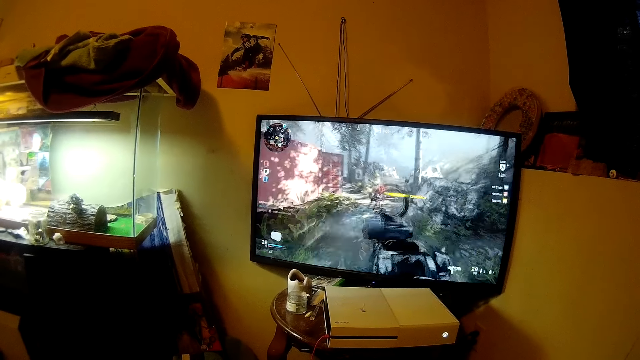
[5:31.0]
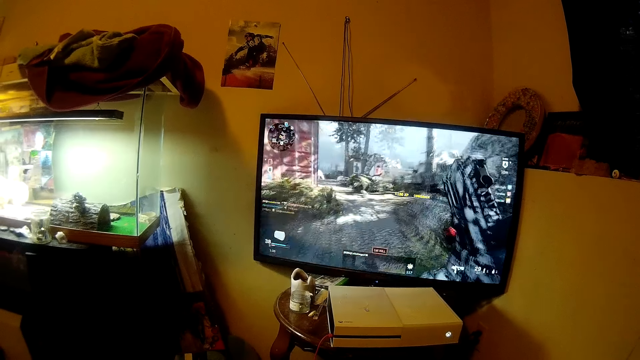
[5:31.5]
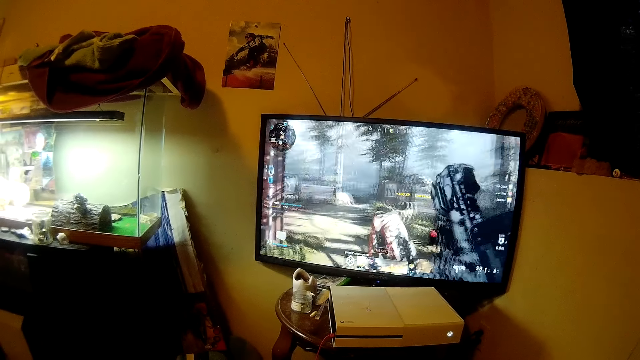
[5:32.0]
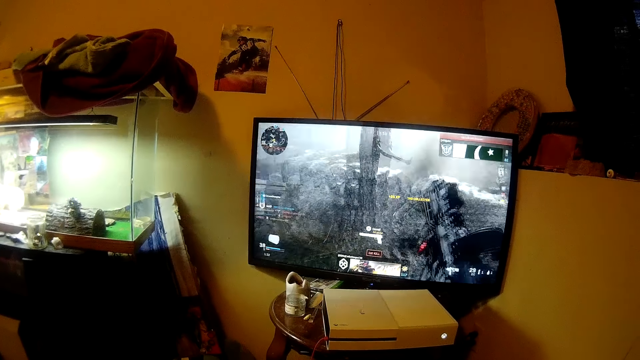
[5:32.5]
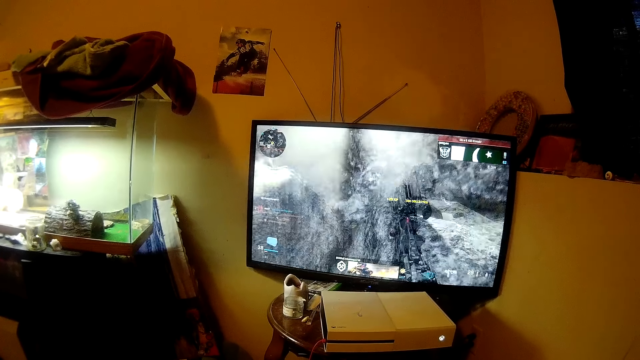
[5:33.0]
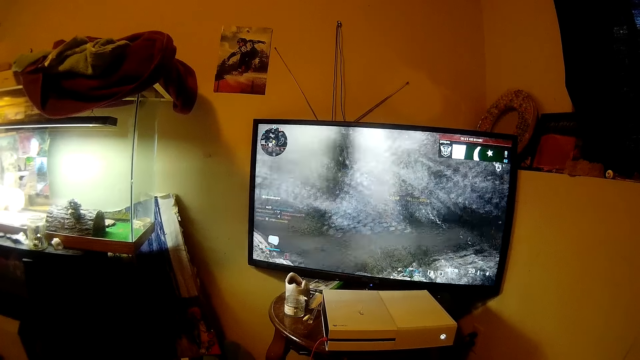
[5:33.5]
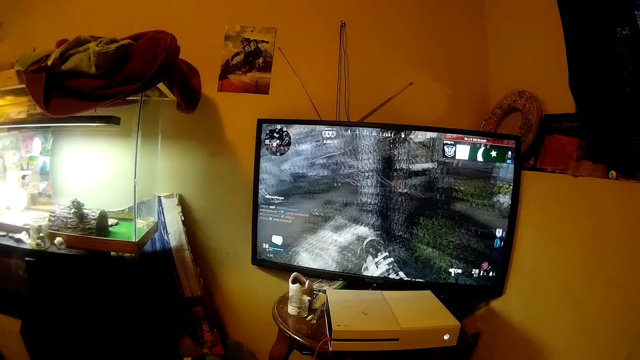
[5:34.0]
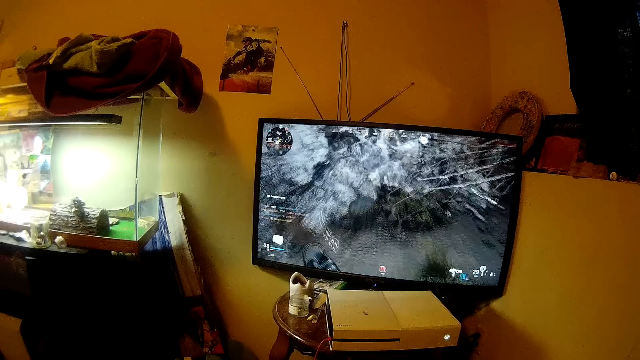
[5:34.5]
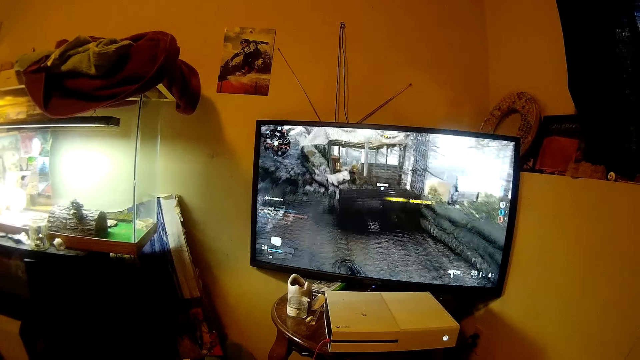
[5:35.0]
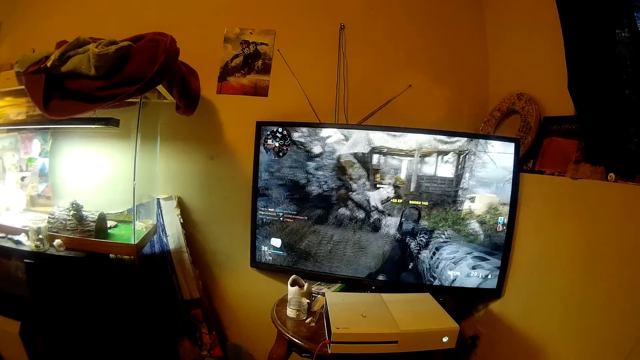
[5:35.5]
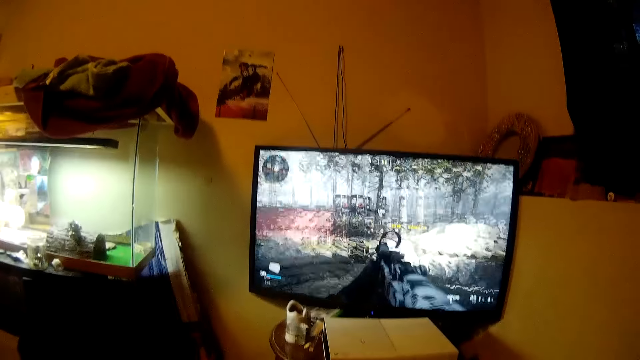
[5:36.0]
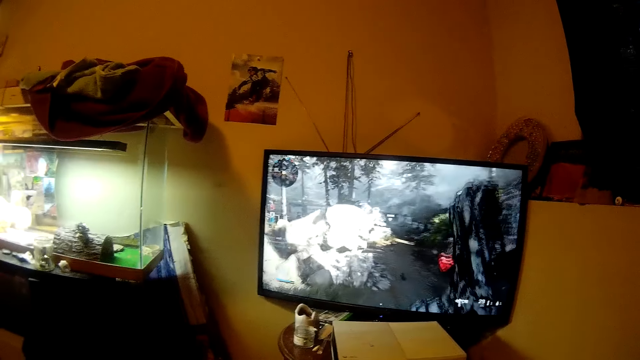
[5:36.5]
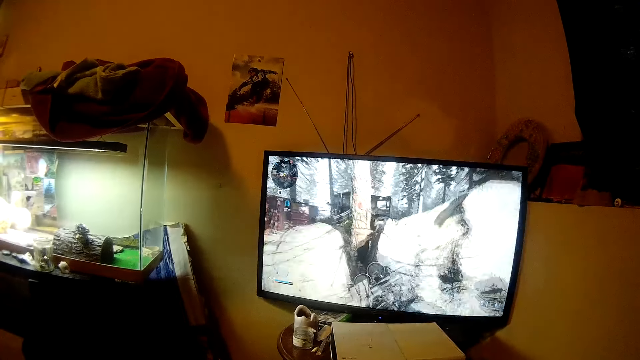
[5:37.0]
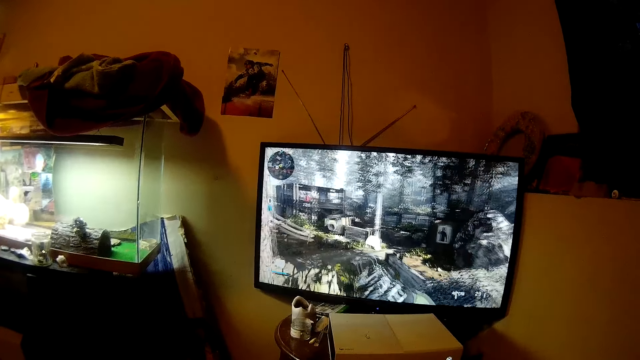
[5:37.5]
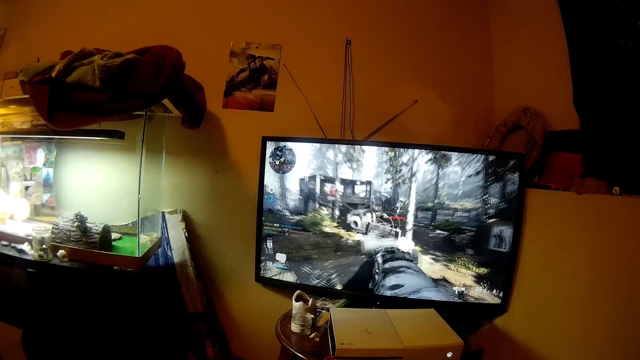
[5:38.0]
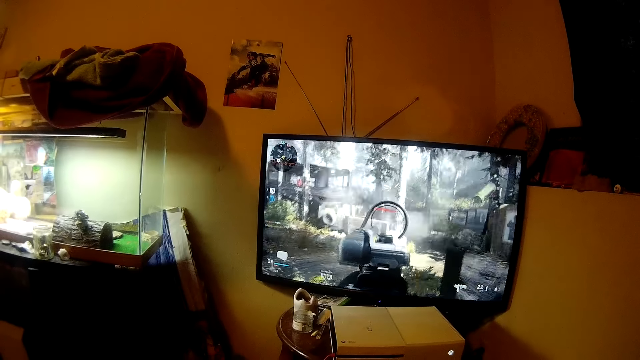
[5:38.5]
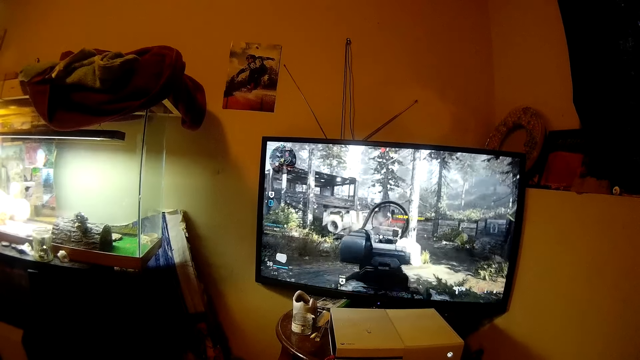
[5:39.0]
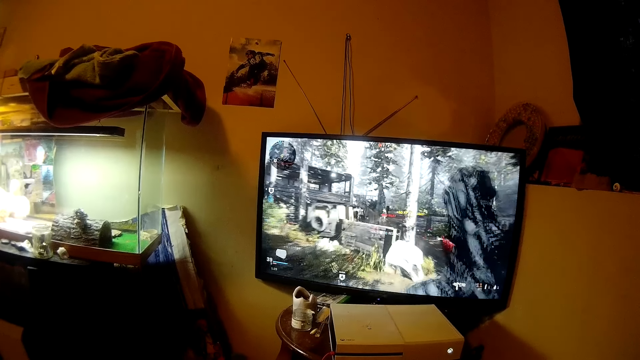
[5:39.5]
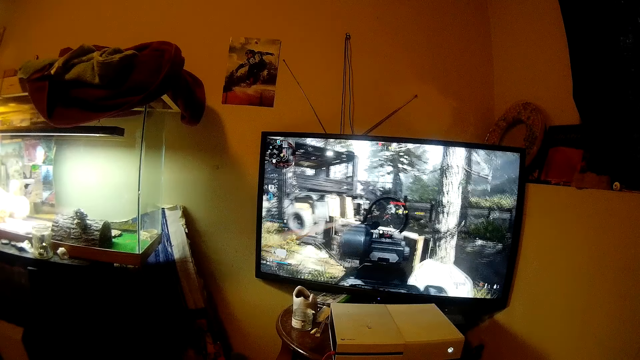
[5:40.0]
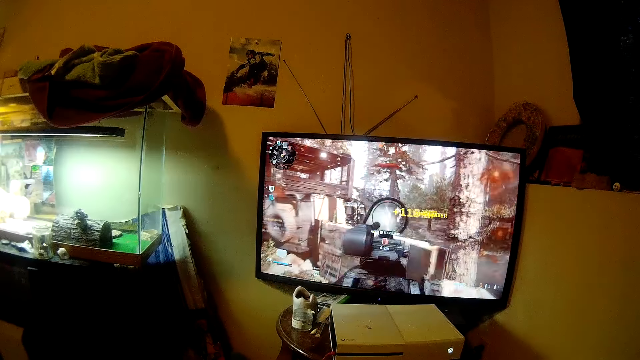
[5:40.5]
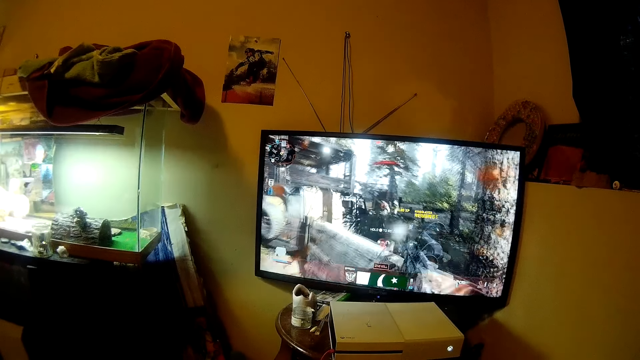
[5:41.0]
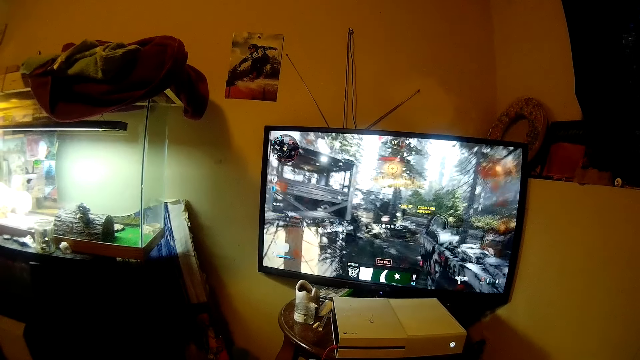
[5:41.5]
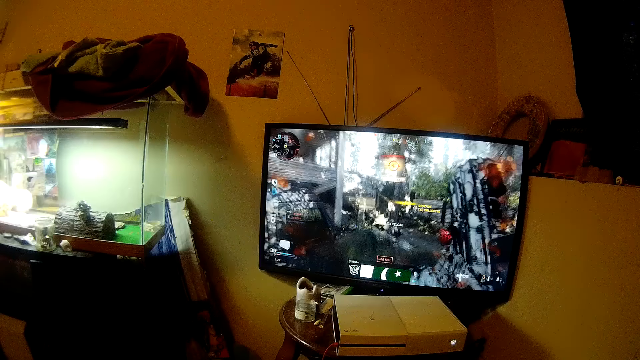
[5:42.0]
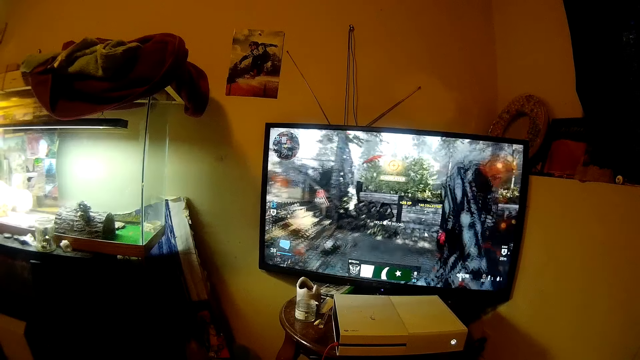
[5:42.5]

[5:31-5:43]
The camera wearer plays the game. They talk. They play the game.

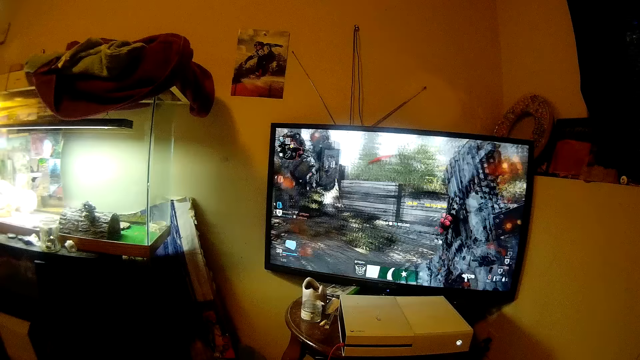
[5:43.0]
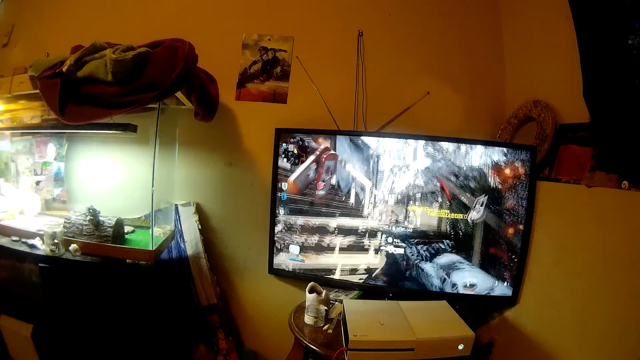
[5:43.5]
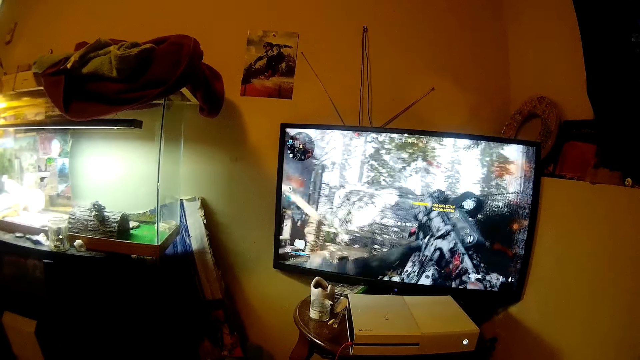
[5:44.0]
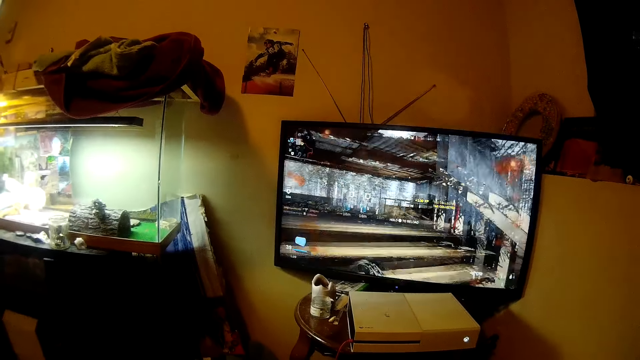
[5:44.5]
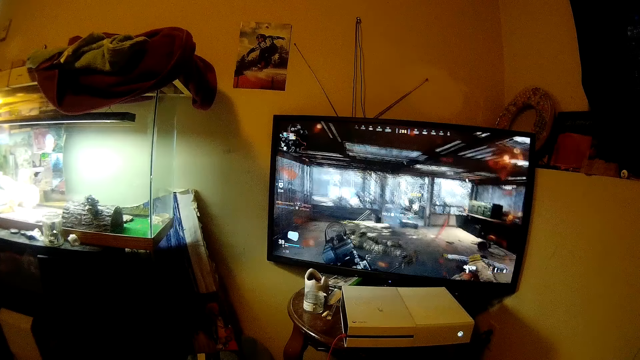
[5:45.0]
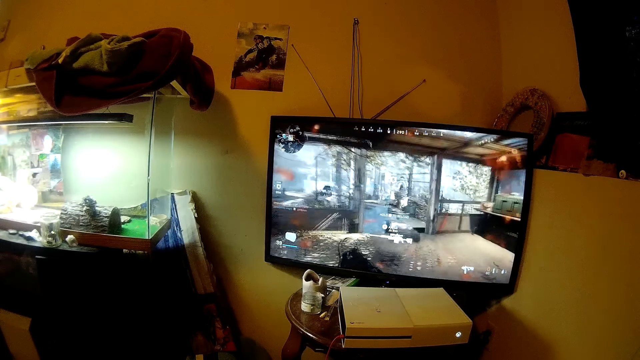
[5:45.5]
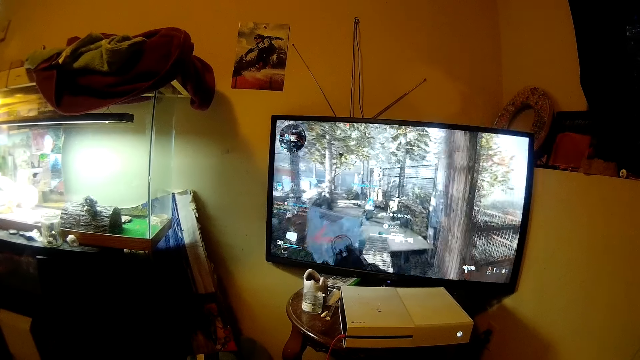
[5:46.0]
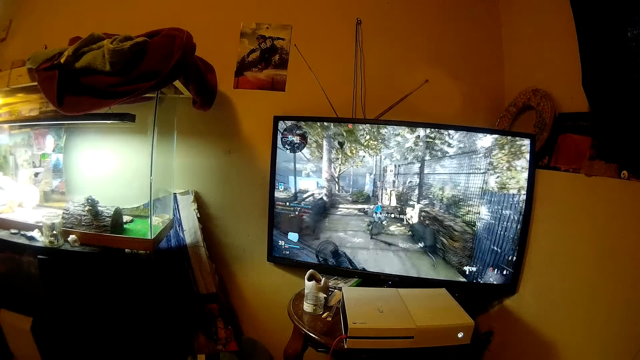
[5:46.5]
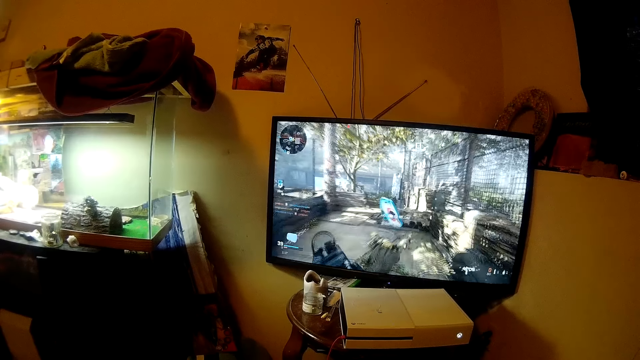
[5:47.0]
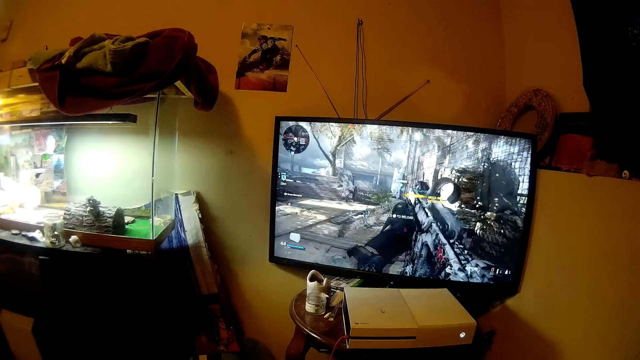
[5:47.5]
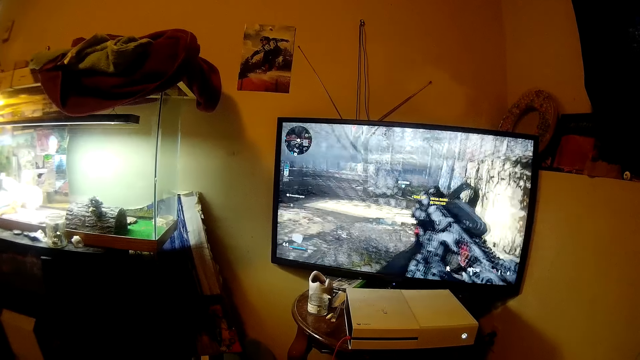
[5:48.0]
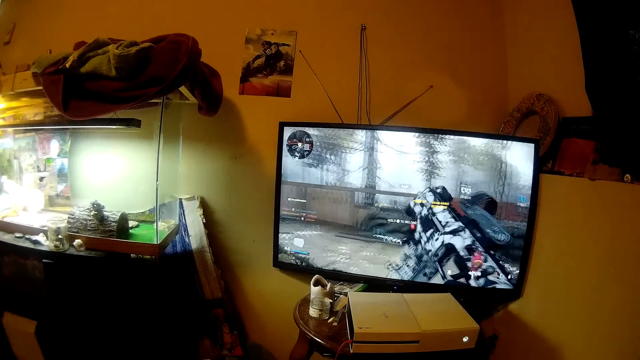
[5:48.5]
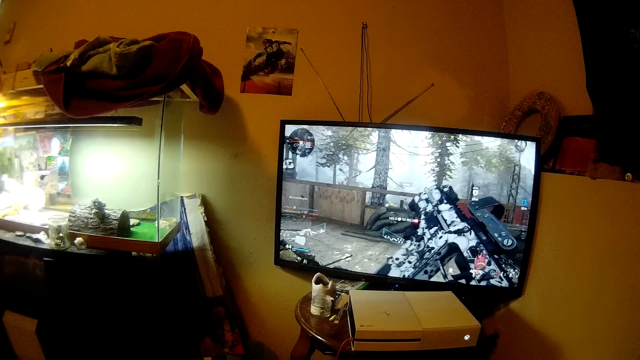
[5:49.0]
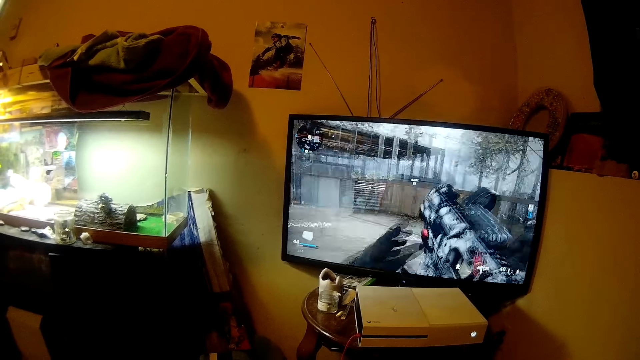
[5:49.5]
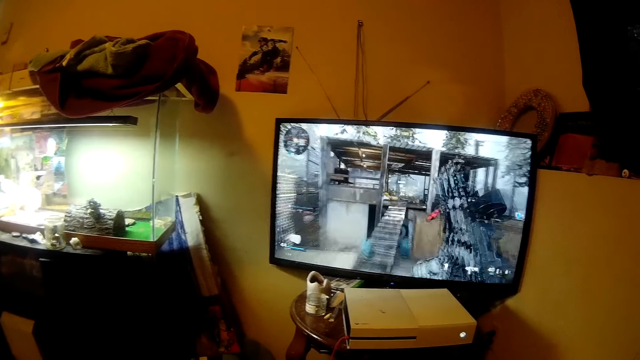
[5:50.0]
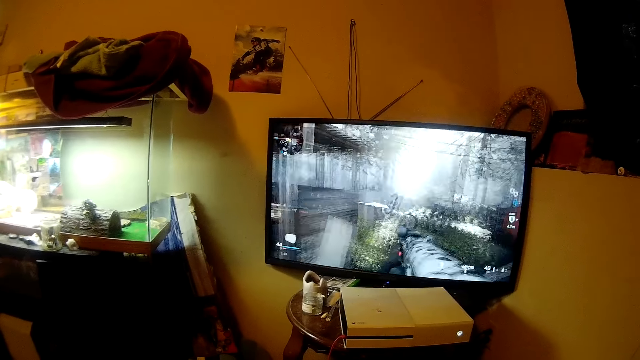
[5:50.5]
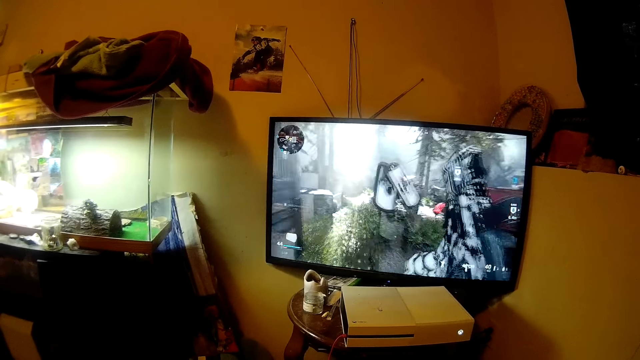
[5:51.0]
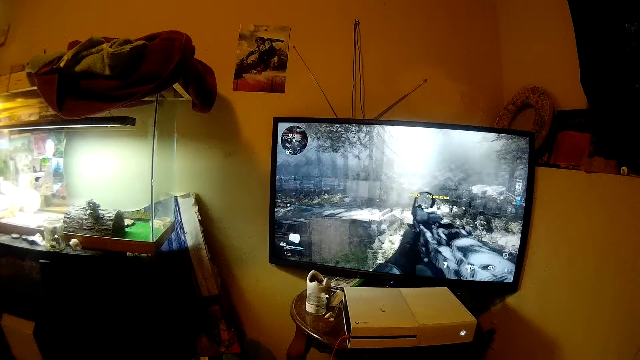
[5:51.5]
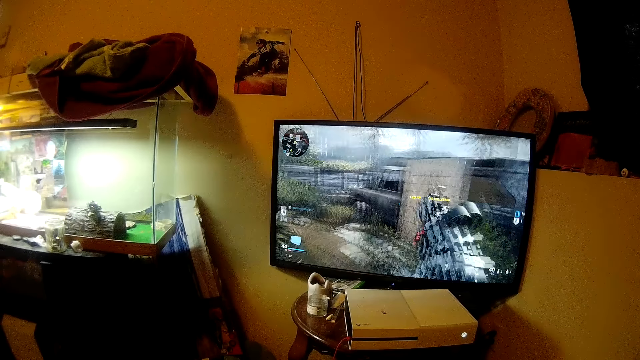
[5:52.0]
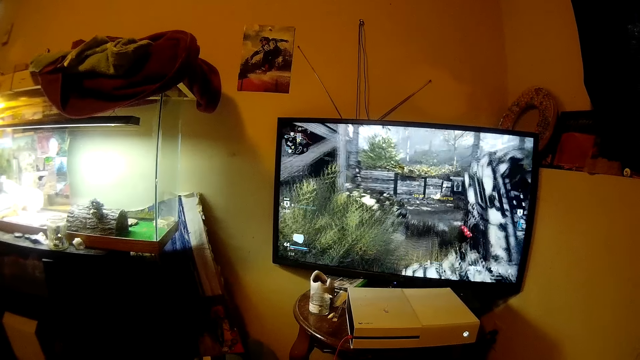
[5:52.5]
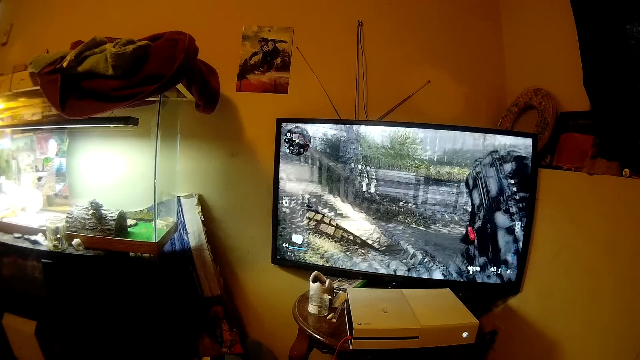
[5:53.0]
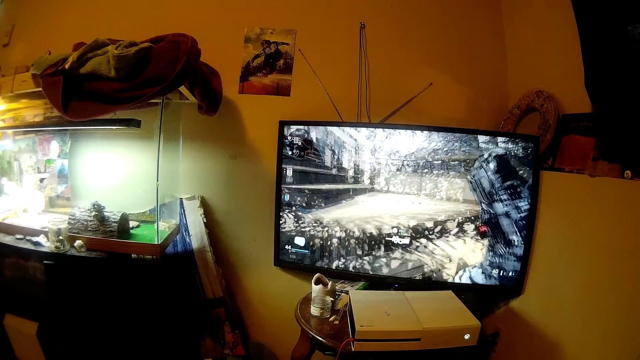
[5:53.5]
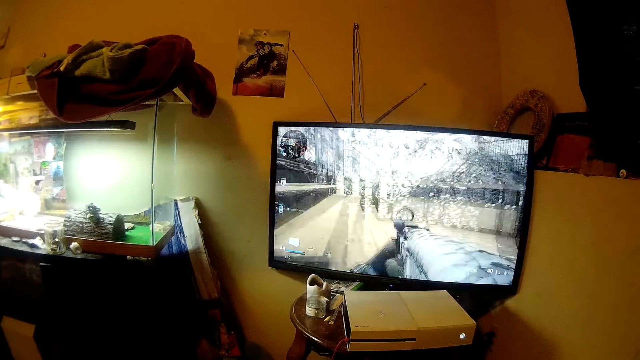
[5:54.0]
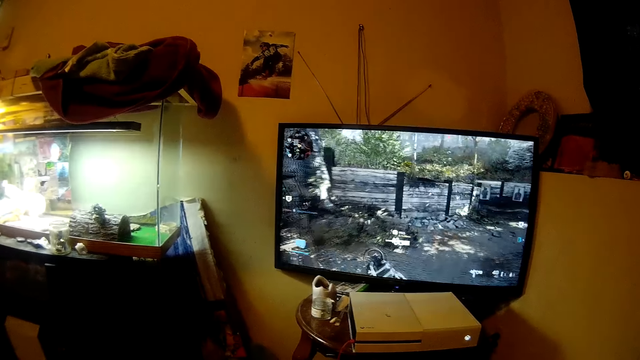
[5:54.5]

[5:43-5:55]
The camera wearer plays the game on the screen.
